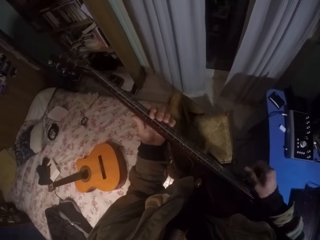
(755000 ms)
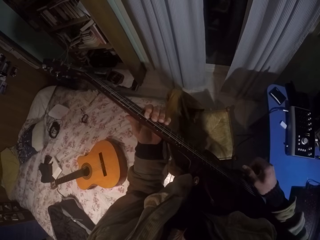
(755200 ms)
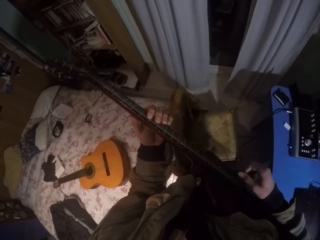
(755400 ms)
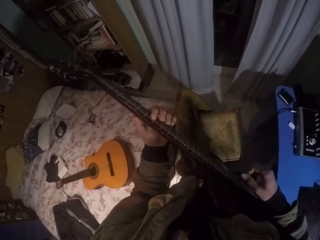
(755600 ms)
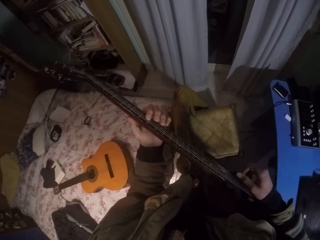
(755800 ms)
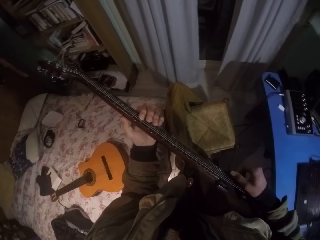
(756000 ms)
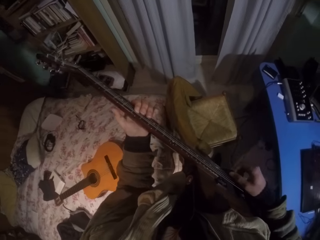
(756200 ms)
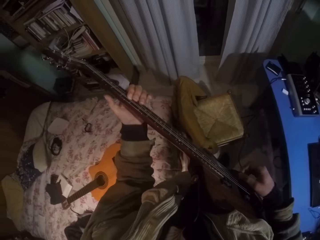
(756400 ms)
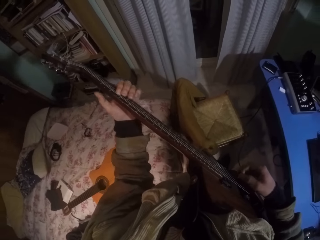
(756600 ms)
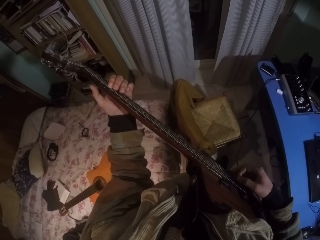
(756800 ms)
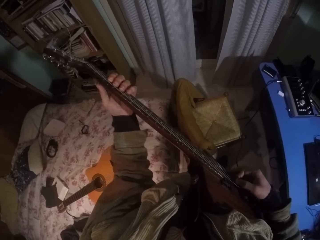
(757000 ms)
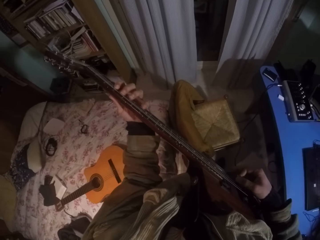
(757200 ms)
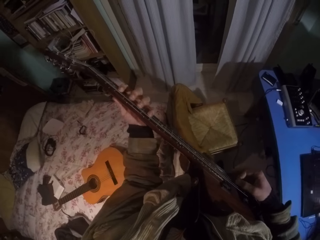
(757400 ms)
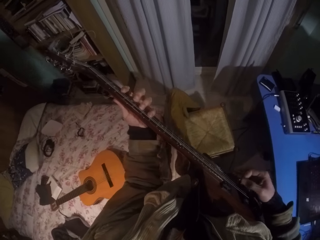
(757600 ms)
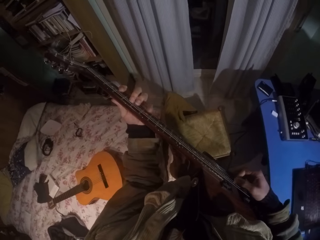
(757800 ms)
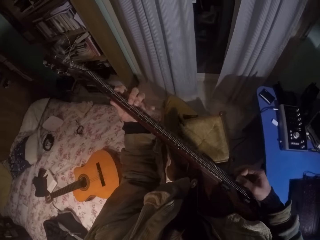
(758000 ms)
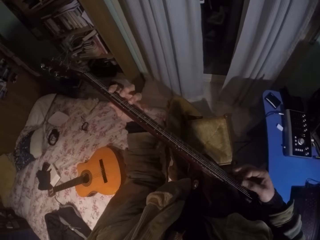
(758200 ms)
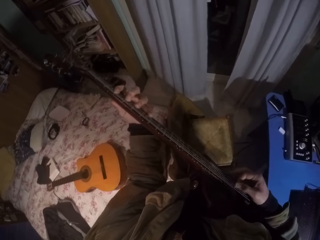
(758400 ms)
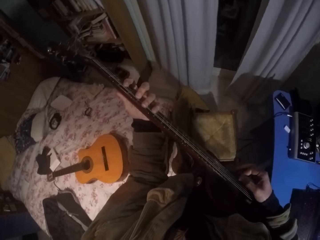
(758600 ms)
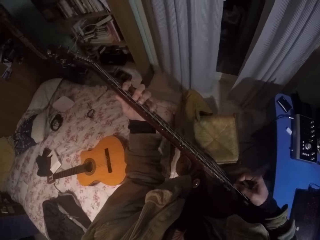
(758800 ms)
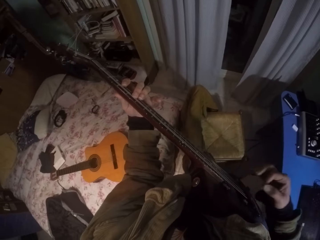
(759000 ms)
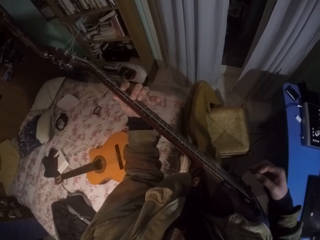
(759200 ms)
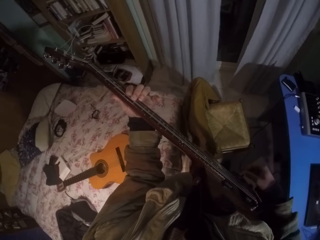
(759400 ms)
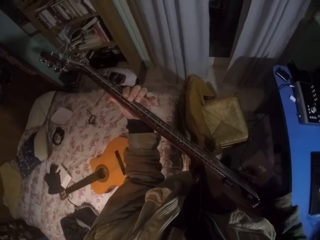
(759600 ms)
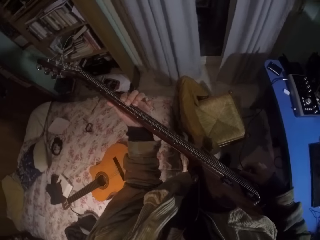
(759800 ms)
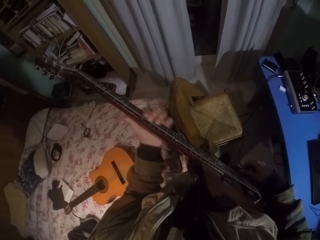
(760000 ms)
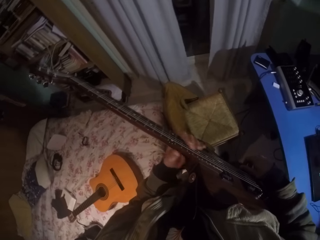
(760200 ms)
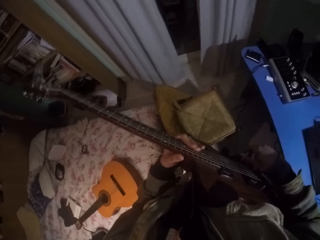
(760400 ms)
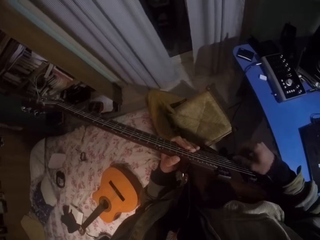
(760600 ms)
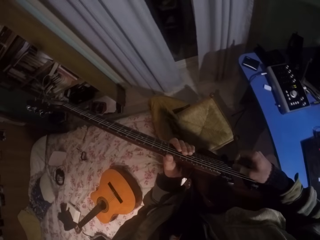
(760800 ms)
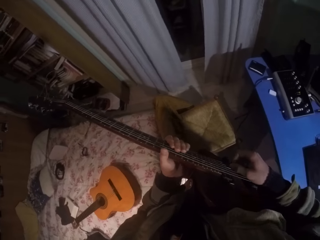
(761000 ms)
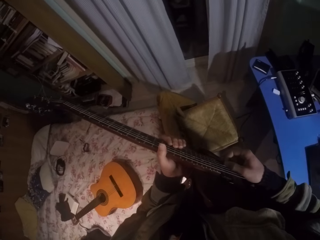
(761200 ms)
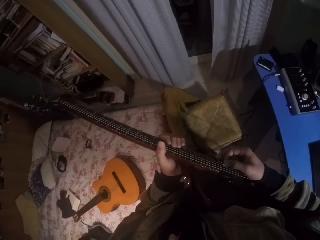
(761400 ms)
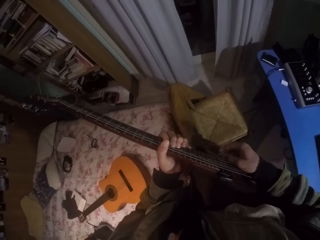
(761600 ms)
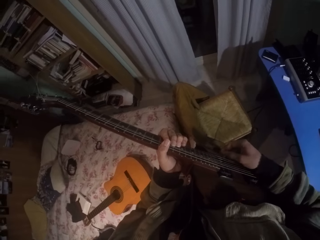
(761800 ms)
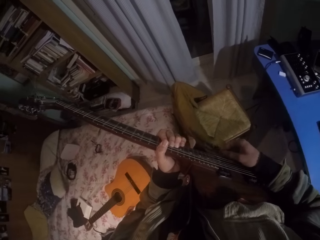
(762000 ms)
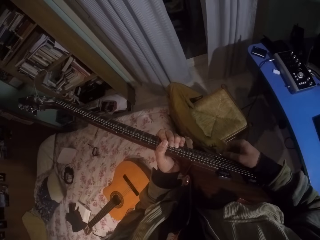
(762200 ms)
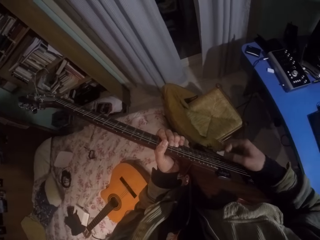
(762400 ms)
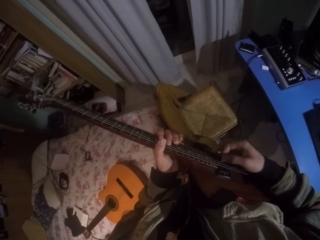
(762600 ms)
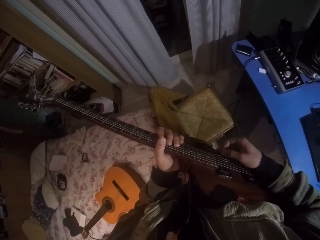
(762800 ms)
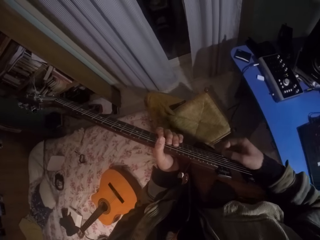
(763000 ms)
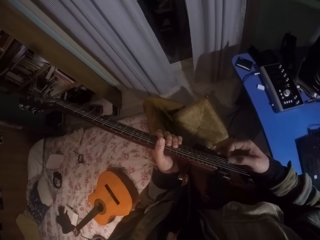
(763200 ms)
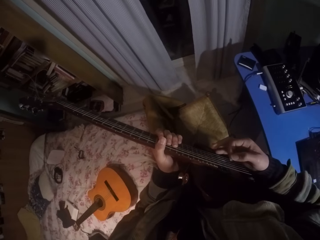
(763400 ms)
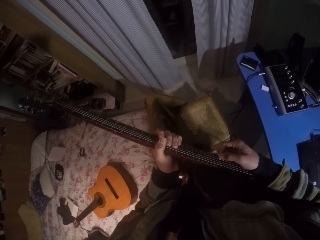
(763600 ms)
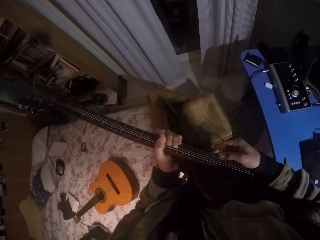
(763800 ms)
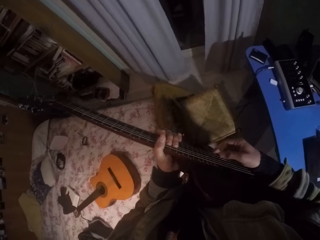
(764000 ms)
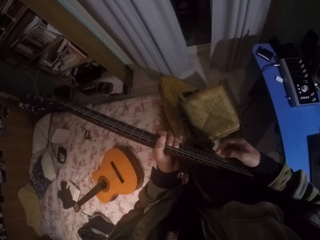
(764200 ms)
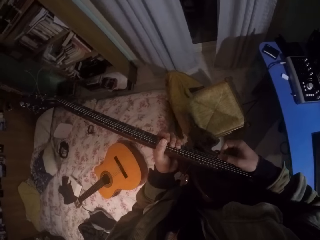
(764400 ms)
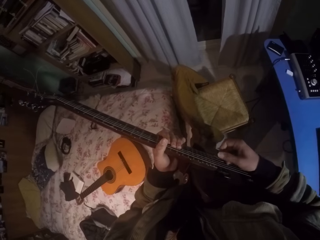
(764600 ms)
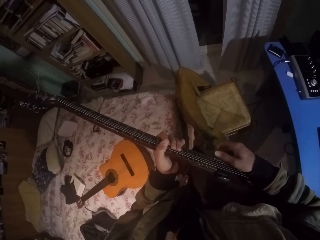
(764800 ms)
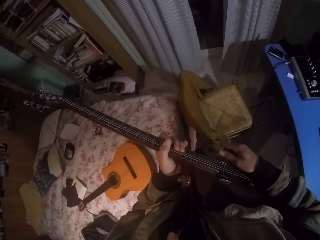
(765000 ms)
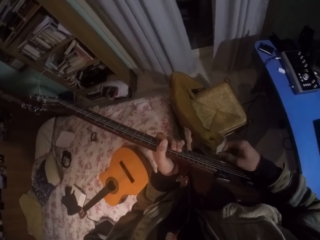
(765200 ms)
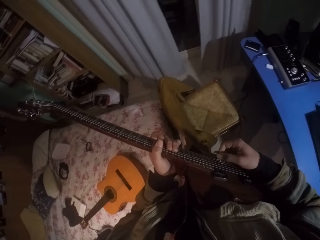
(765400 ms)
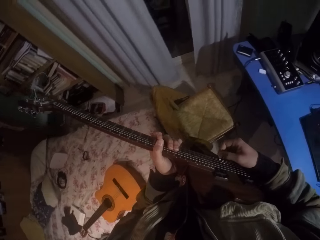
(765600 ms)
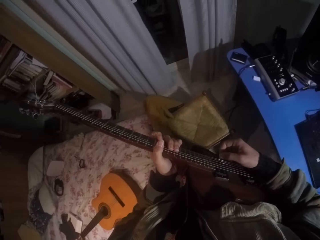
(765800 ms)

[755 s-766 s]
The camera wearer moves the left hand up the guitar. They move the left hand down the guitar. They press the strings of the guitar with the left hand.

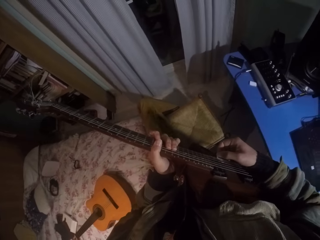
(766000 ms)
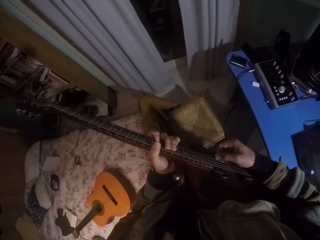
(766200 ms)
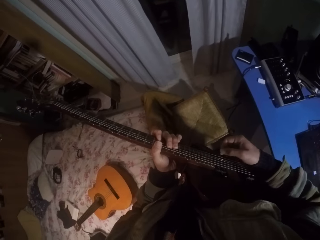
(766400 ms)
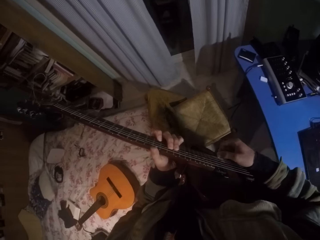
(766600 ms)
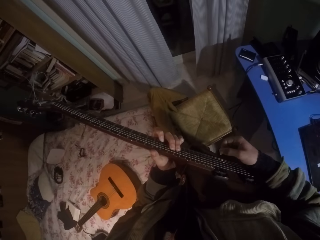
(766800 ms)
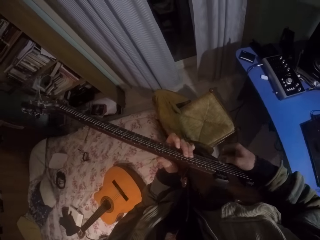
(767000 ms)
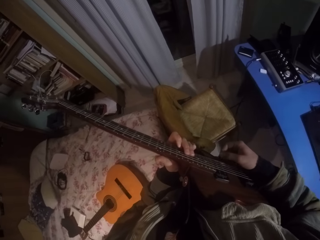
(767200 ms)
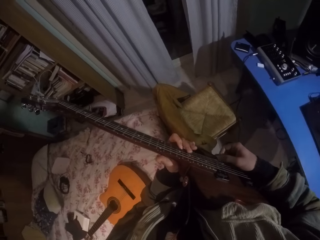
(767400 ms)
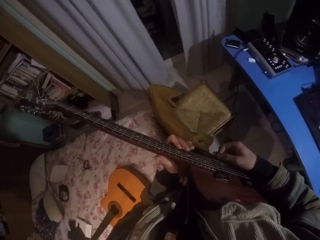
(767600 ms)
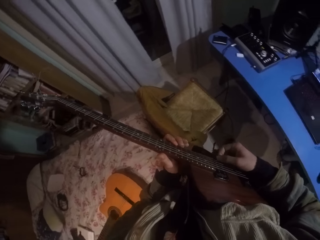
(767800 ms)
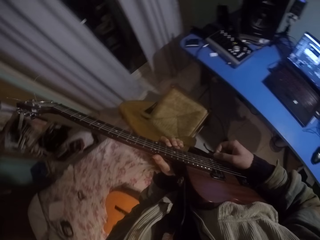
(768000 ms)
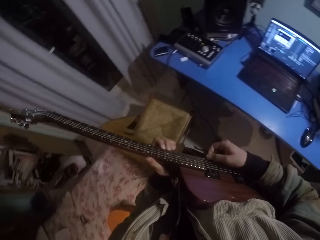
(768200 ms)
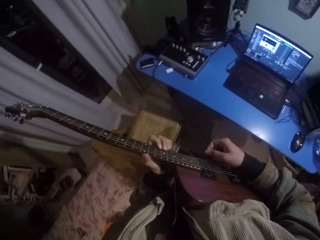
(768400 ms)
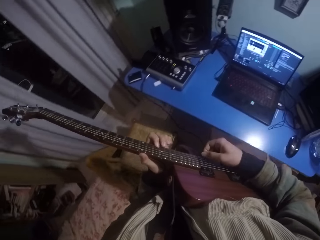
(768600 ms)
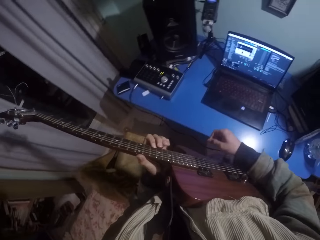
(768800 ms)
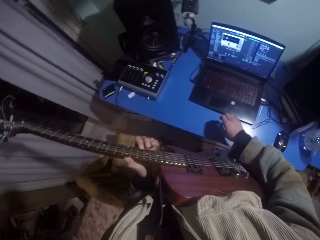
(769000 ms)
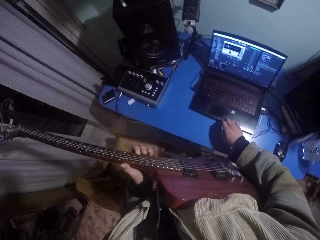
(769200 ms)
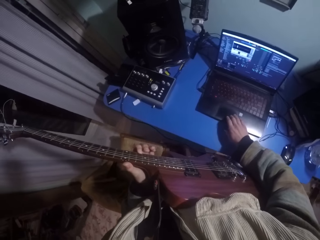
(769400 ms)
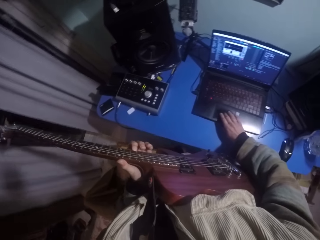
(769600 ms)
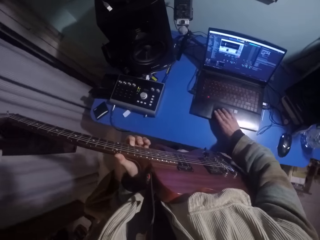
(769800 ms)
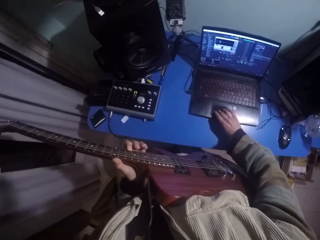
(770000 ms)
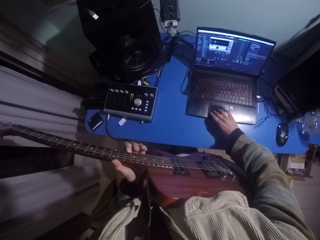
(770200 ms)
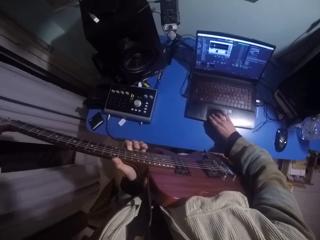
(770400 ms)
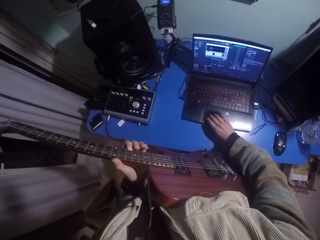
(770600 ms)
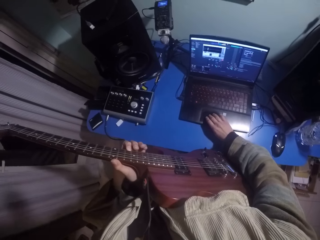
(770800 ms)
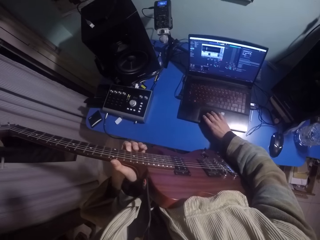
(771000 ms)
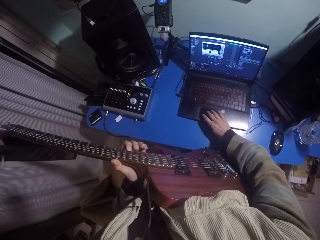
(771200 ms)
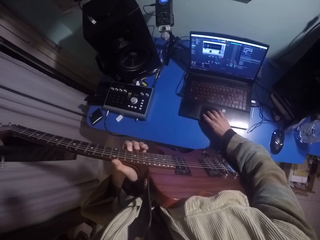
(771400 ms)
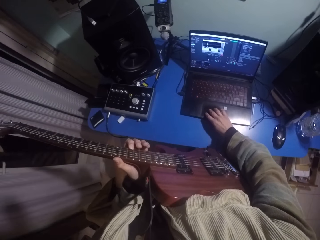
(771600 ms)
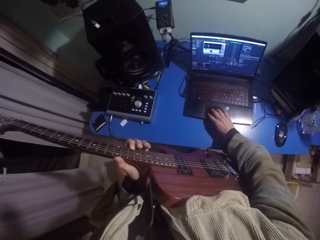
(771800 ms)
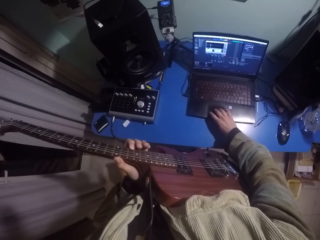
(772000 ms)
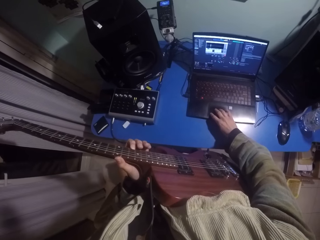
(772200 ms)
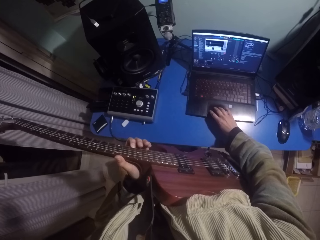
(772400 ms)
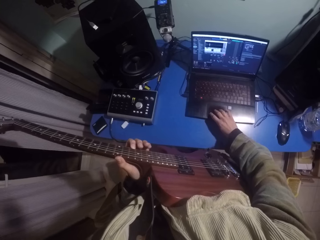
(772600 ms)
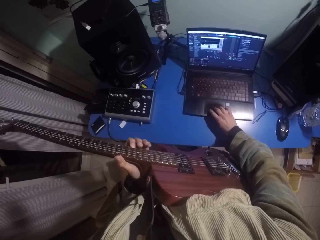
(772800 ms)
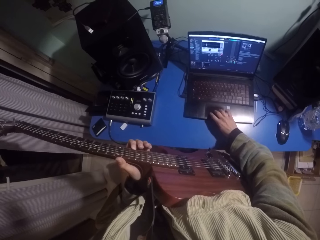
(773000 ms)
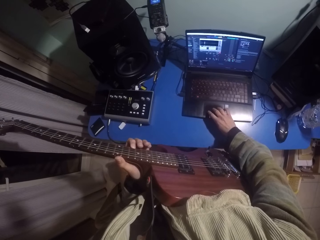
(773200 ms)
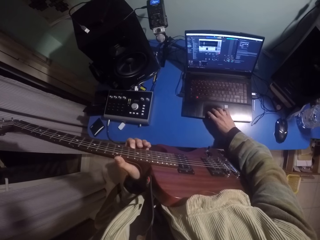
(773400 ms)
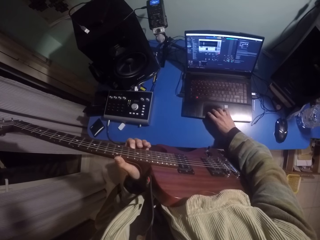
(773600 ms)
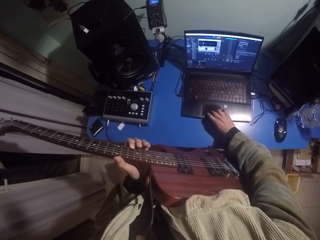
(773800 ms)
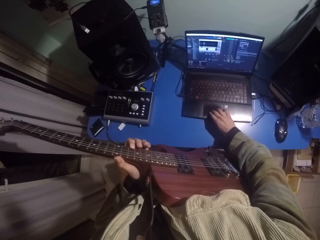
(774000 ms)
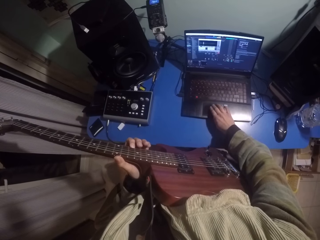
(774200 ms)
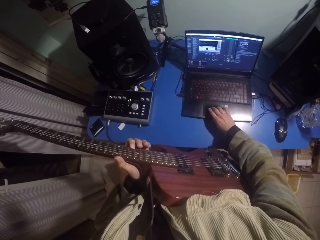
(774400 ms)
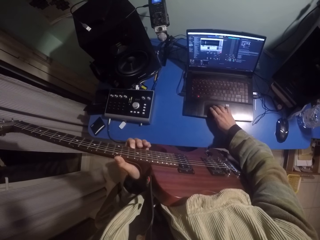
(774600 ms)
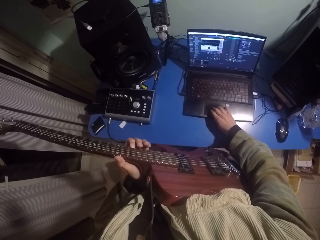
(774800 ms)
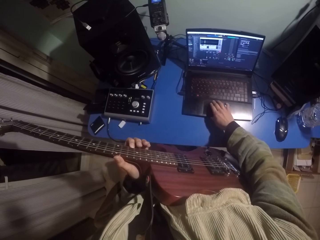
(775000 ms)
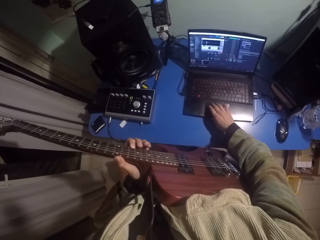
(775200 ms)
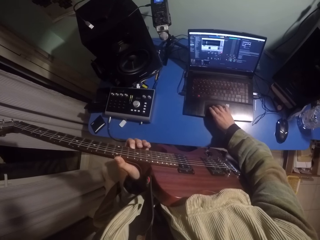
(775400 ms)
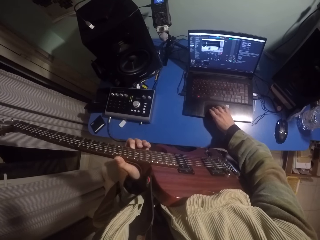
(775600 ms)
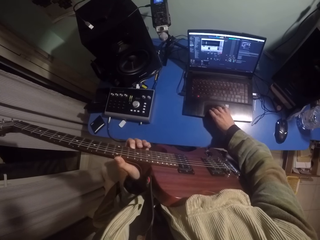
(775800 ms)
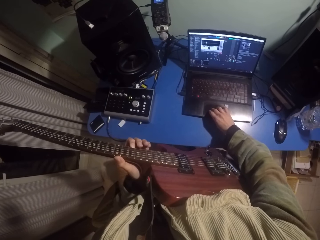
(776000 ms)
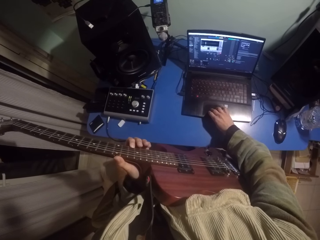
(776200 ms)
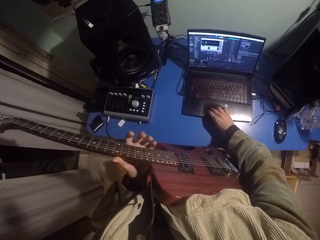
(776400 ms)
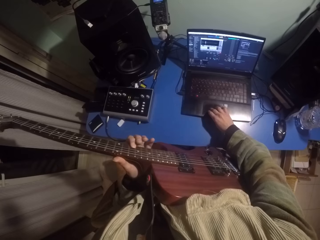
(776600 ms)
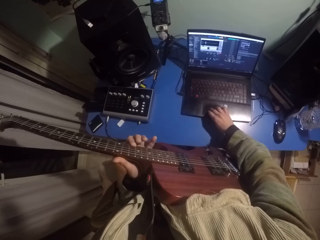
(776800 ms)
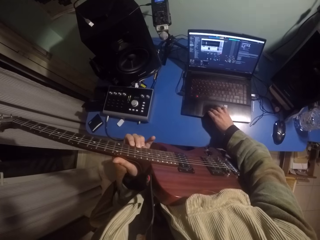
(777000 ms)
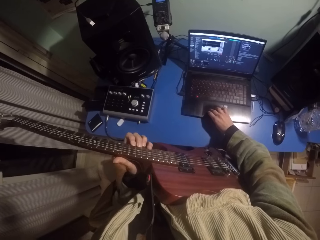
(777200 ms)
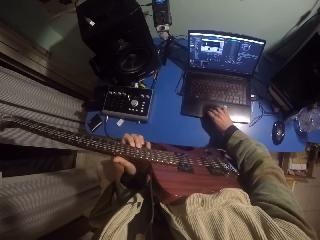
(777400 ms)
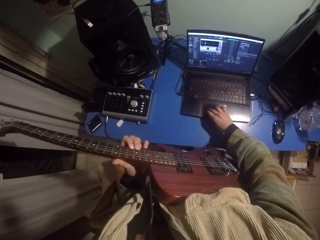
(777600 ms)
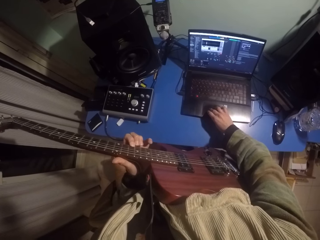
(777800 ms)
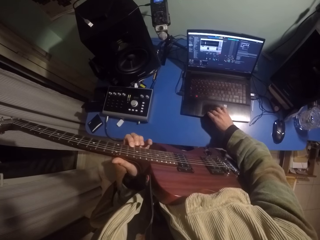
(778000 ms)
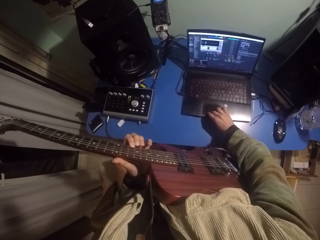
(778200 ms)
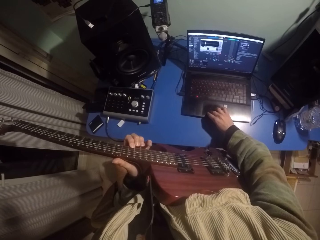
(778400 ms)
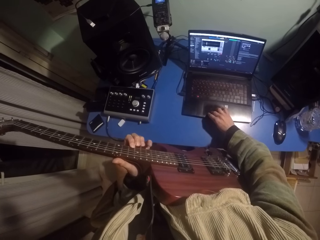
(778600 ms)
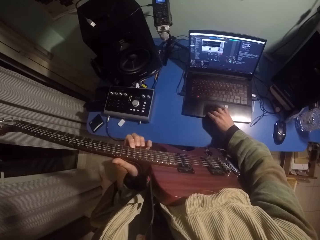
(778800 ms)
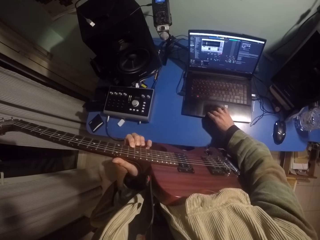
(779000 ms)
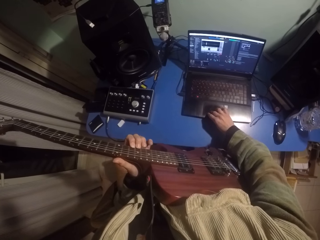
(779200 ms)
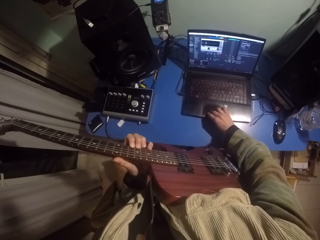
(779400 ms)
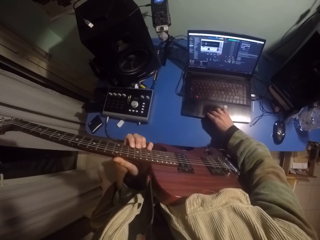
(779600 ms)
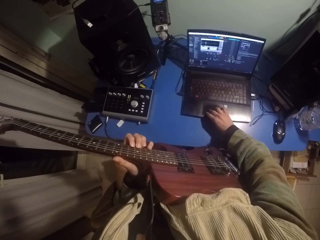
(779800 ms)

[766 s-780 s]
The camera wearer lowers the right hand. They press on the laptop.
